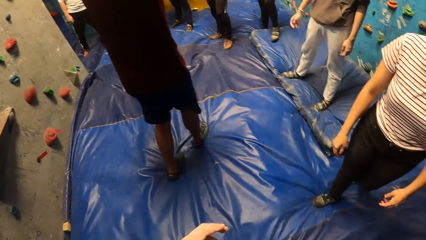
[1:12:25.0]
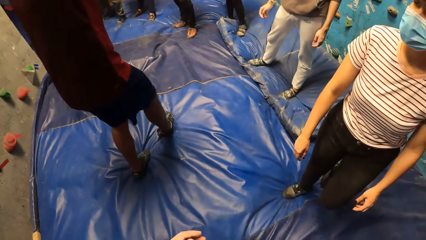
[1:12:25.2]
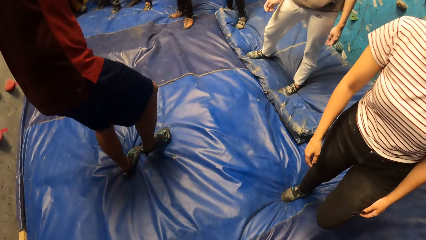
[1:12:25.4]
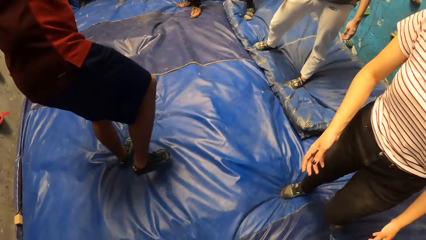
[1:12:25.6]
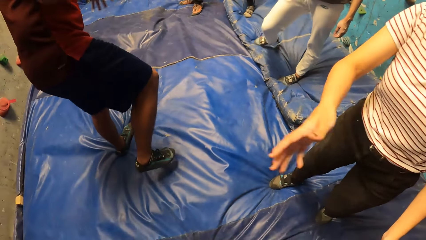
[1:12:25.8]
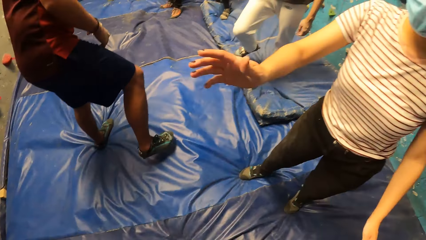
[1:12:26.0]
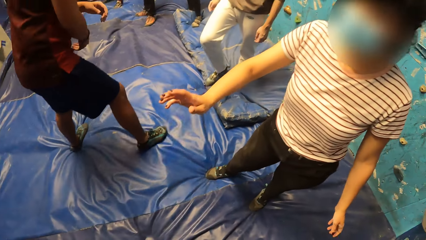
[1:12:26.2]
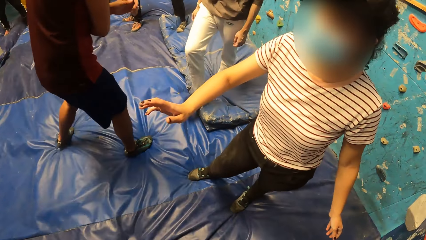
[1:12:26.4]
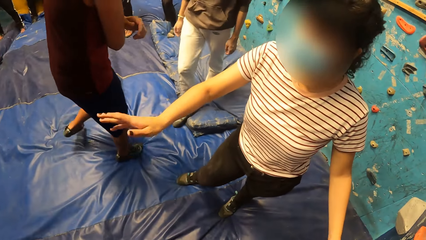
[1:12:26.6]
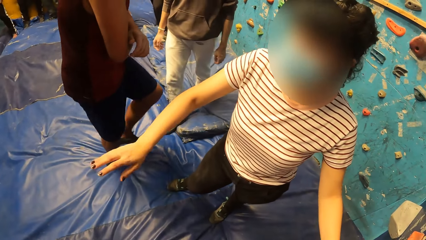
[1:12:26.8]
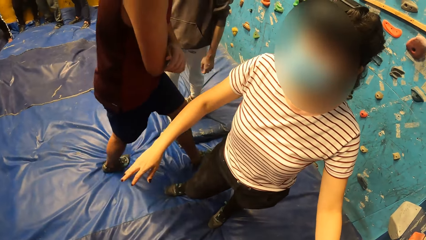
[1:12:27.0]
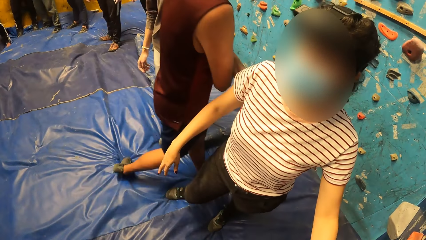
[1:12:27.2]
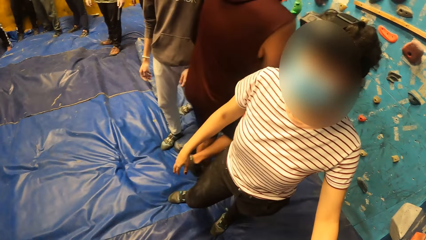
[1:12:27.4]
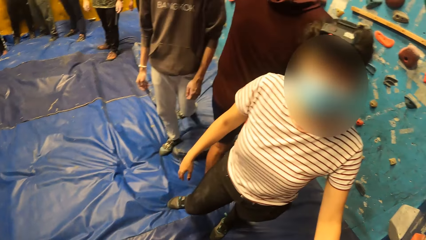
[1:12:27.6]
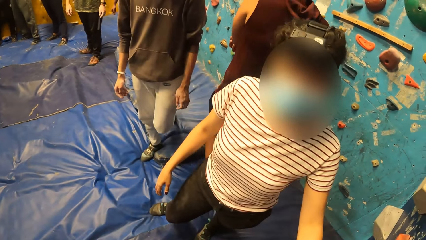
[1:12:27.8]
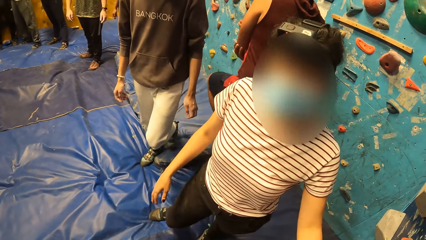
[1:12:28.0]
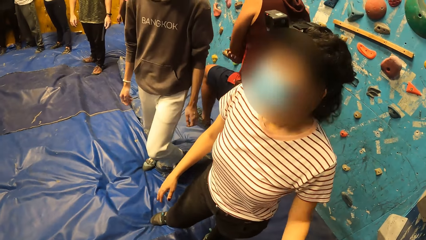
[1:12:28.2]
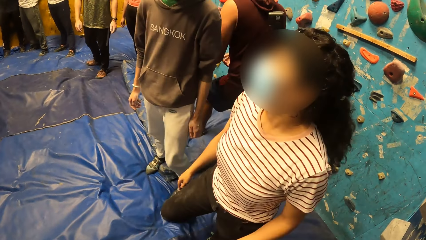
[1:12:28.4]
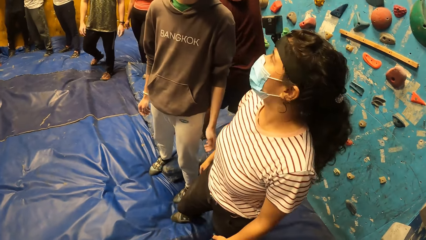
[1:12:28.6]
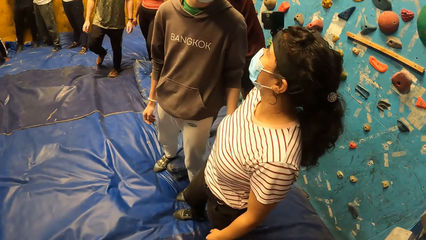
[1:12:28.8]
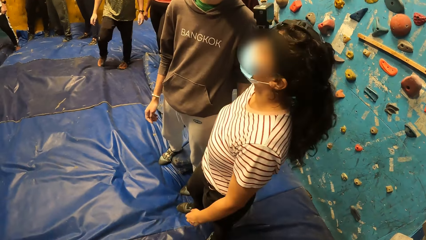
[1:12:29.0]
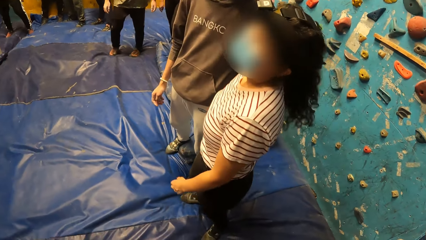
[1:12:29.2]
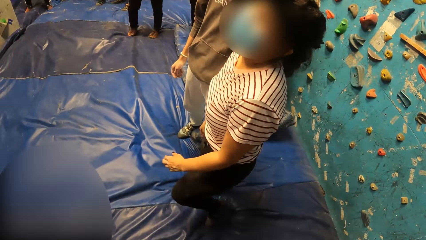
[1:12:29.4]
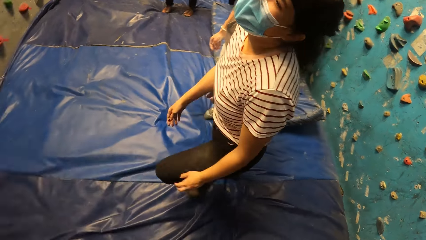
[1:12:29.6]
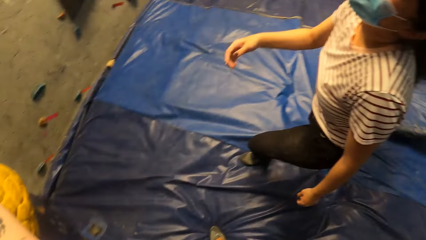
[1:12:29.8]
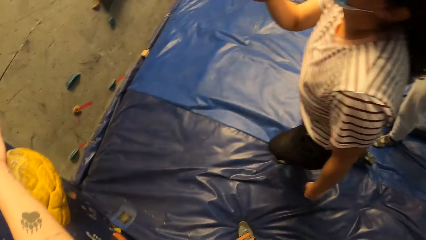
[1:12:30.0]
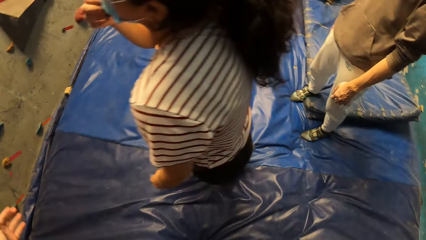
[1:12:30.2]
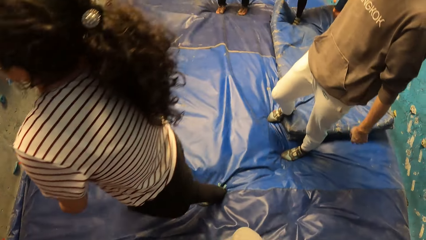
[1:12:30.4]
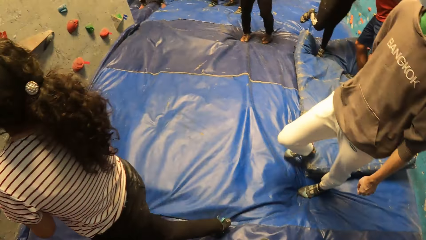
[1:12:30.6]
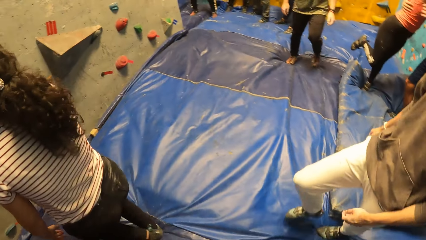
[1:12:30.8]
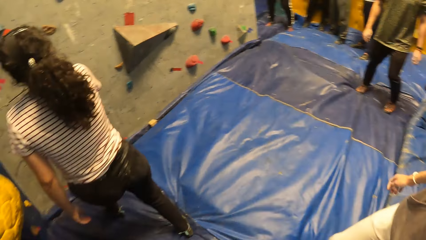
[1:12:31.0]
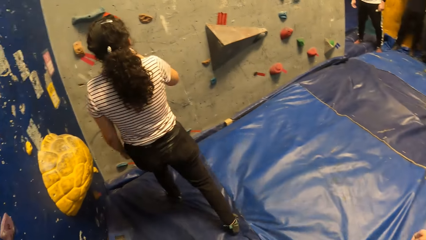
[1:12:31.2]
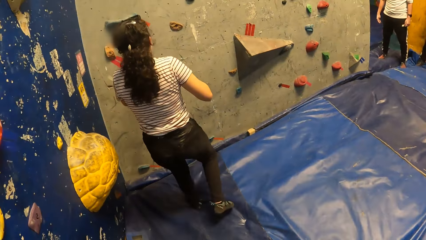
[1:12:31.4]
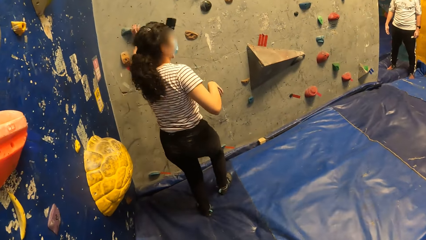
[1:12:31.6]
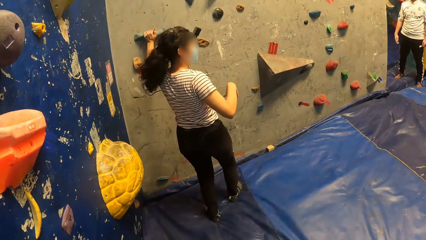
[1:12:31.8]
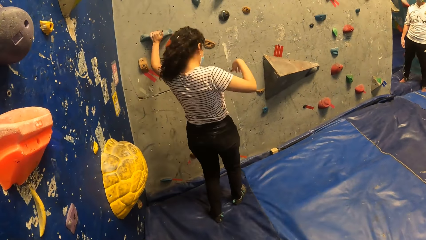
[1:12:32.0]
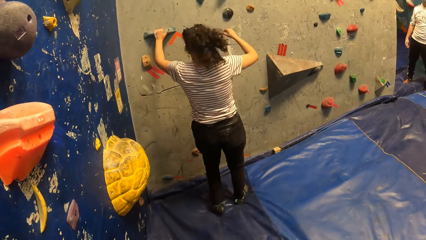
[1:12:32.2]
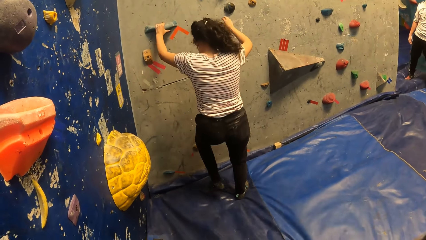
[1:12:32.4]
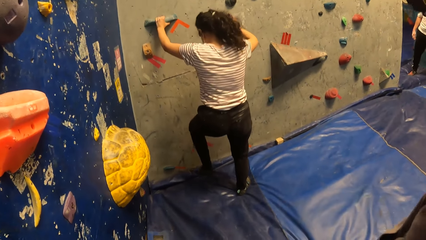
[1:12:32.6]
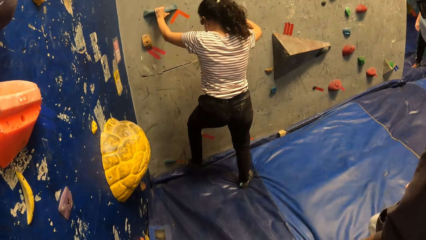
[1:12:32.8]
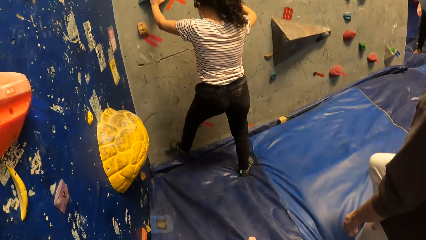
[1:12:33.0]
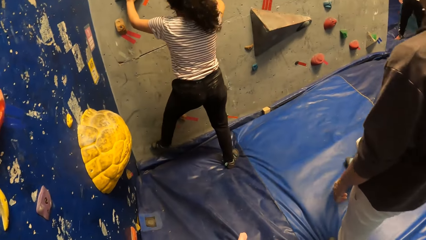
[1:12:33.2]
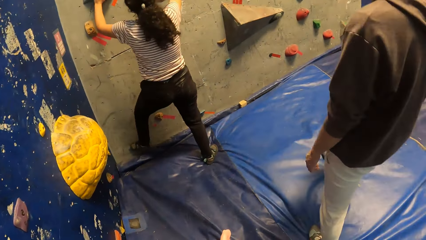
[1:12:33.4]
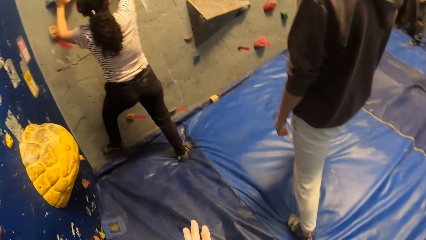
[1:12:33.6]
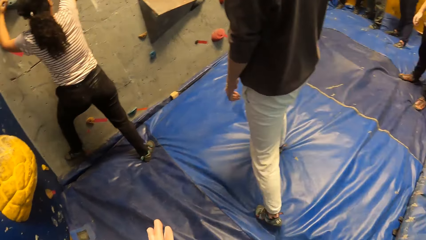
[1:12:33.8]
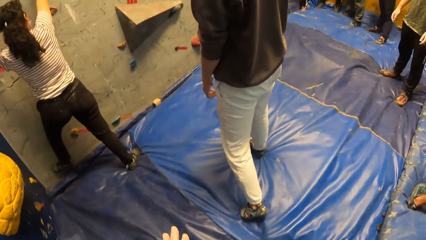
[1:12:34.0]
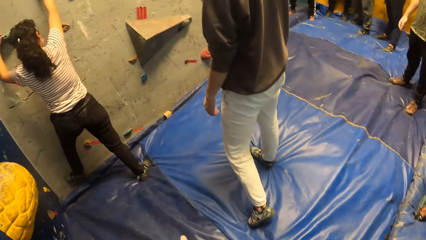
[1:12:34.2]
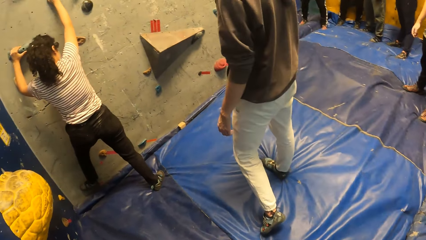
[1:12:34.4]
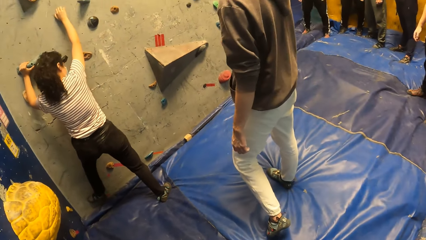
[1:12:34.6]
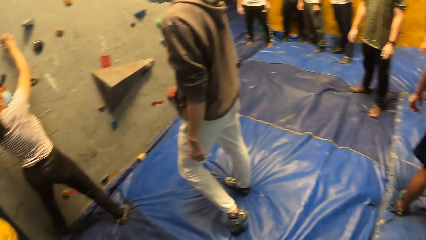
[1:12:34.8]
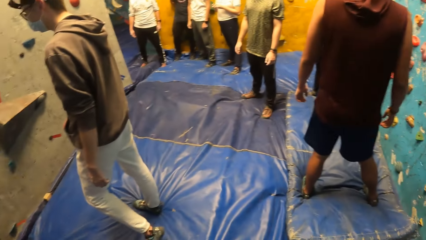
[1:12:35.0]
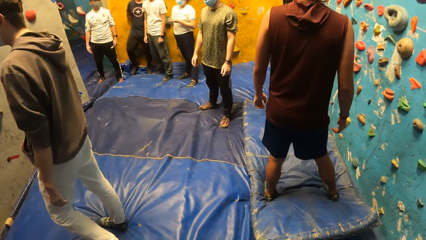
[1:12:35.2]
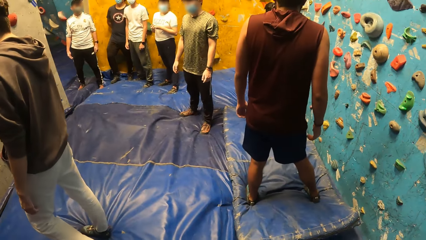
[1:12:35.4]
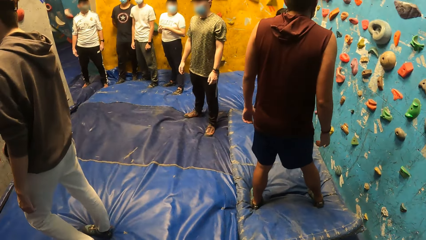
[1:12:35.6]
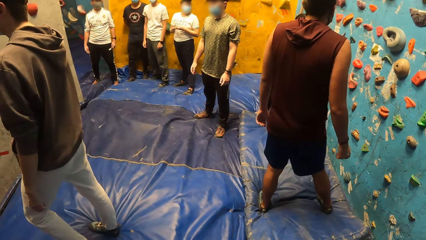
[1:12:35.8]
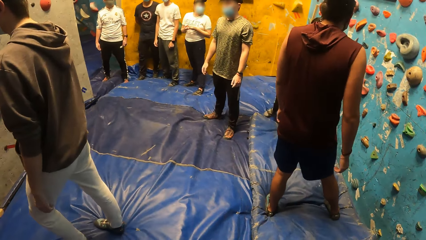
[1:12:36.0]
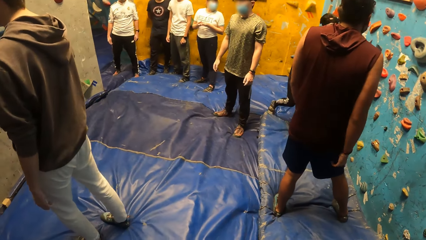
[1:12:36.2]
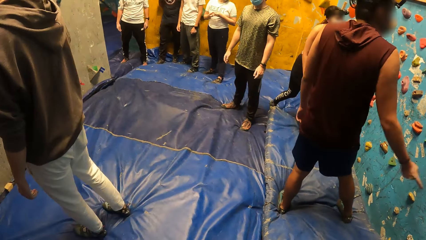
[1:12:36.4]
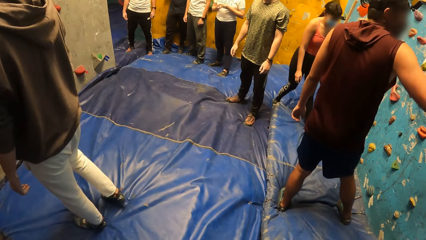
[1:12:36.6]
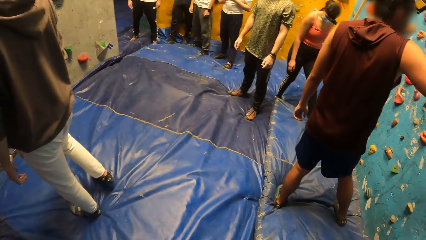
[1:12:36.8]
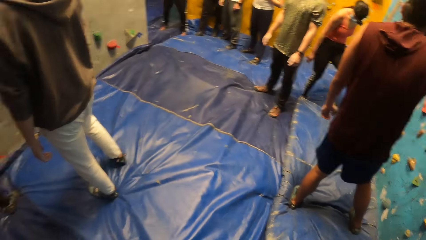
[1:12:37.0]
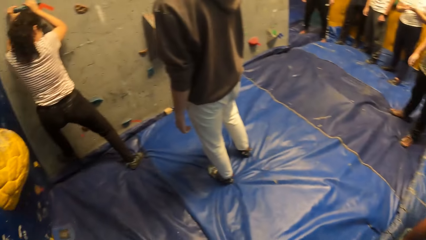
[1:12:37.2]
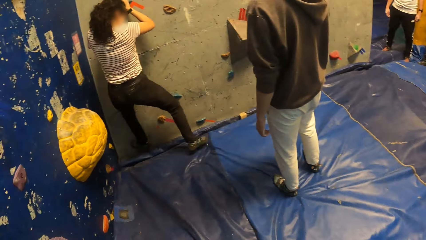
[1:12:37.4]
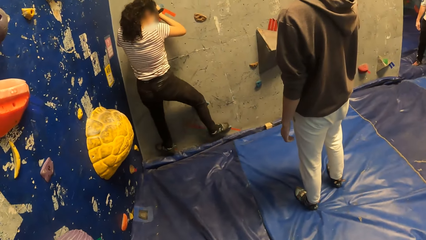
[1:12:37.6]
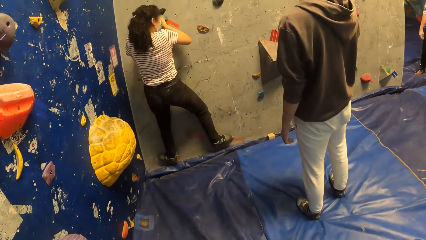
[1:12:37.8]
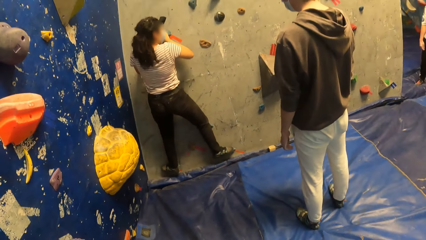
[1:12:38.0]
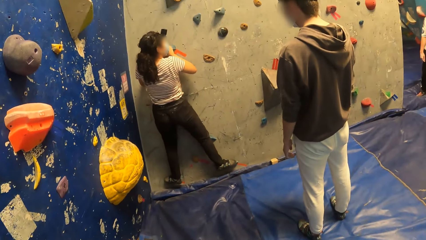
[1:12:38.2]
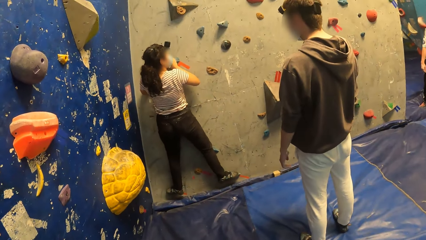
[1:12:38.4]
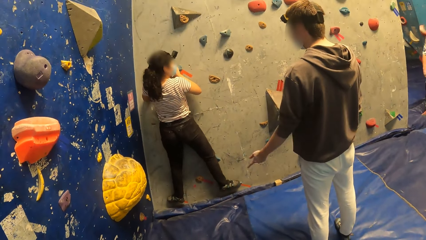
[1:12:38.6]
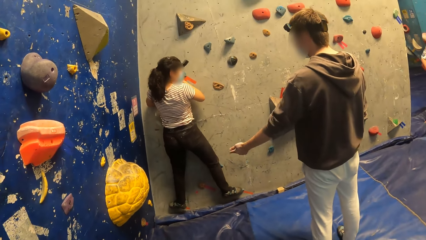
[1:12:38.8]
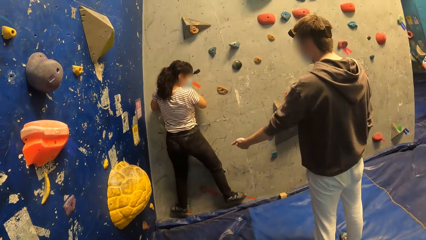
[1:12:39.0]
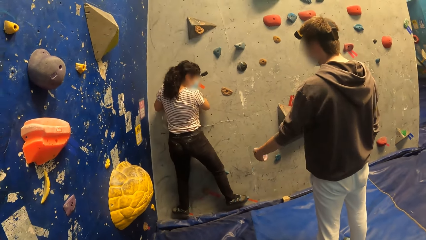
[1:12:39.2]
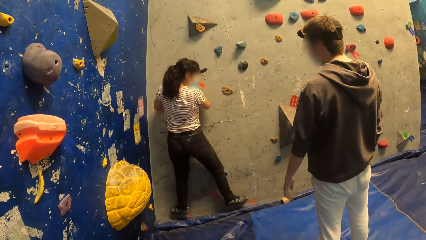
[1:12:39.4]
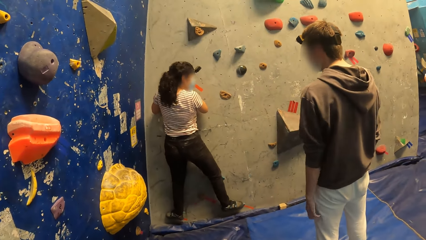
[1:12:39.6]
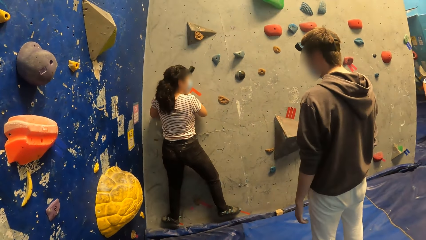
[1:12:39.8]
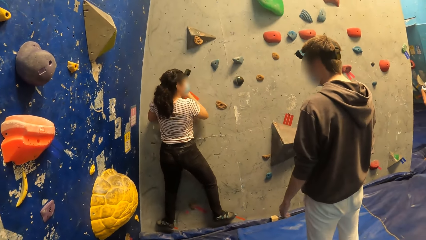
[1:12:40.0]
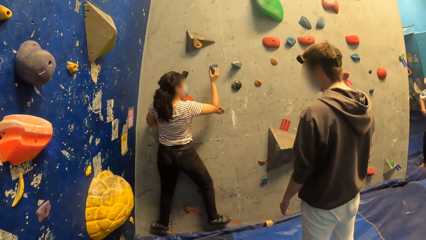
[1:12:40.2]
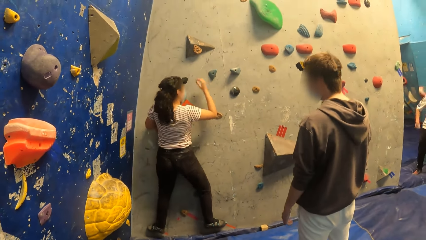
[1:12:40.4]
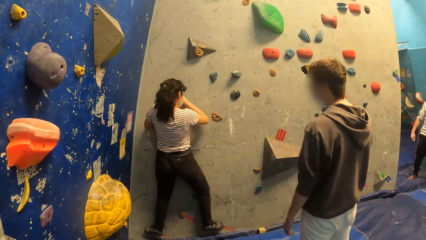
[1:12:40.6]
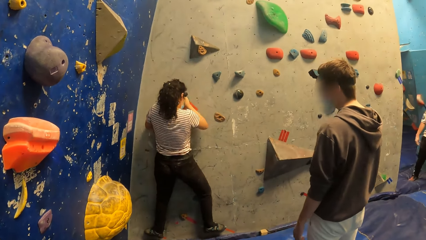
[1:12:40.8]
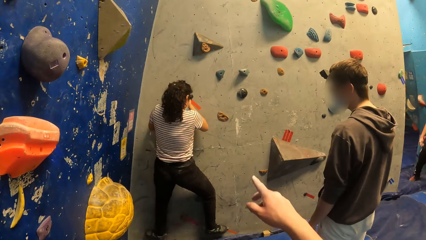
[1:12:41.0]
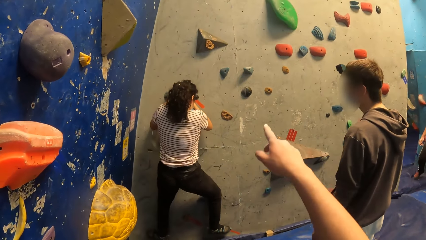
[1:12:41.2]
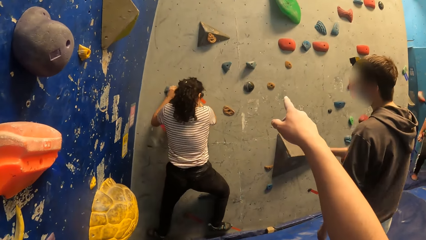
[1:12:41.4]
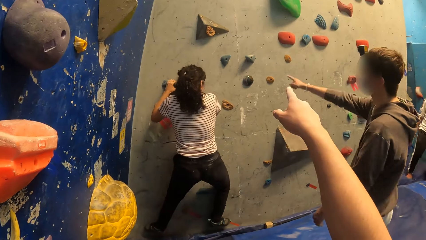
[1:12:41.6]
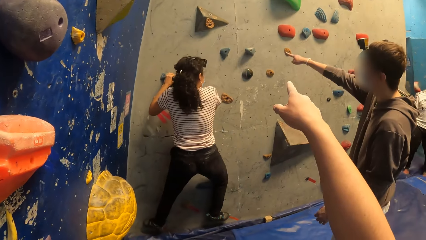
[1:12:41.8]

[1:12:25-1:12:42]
The camera wearer interacts with a person. The person walks towards the wall and climbs the wall. The camera wearer looks around. Another person touches the wall. A third person talks to the first person and points at the wall.
